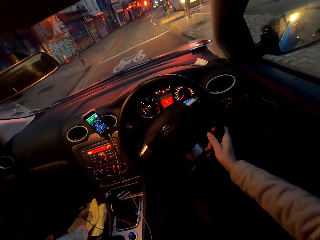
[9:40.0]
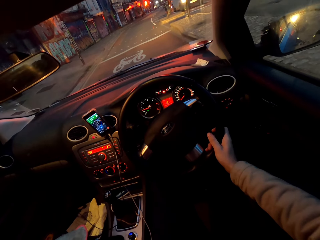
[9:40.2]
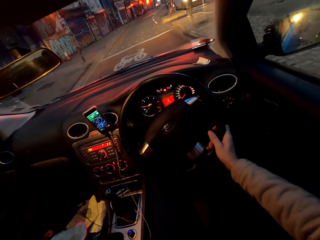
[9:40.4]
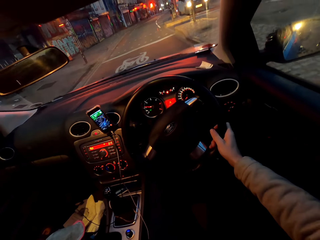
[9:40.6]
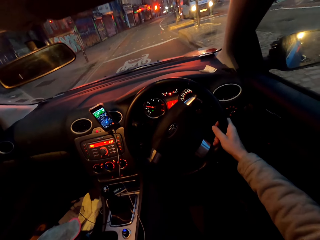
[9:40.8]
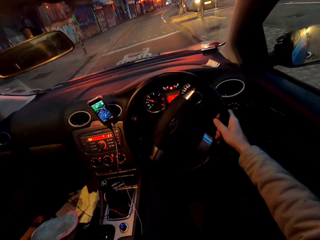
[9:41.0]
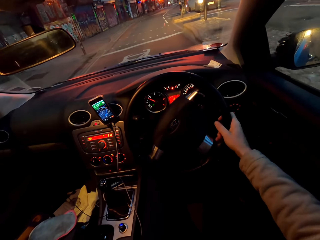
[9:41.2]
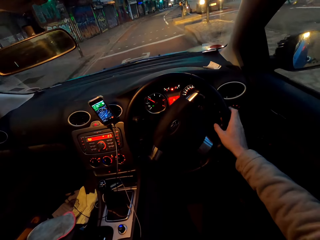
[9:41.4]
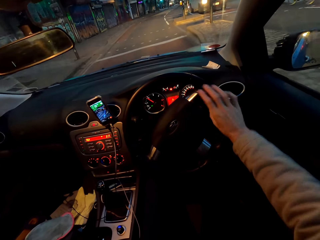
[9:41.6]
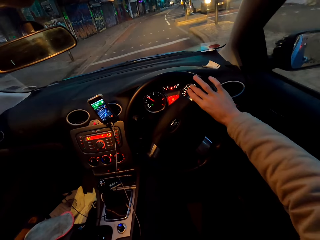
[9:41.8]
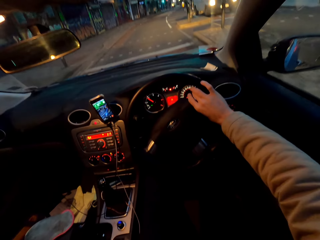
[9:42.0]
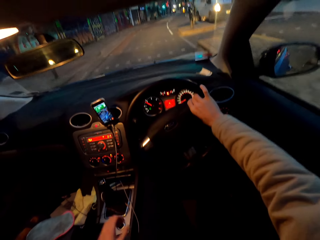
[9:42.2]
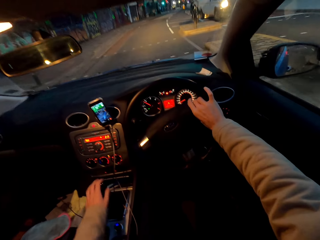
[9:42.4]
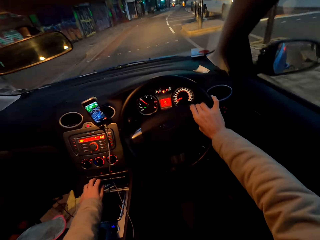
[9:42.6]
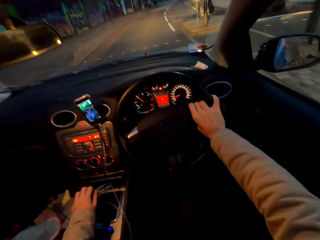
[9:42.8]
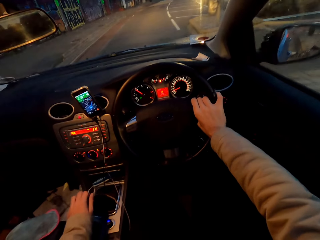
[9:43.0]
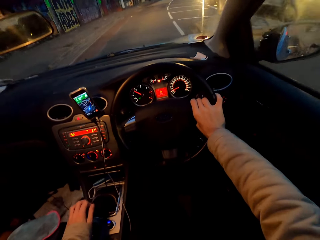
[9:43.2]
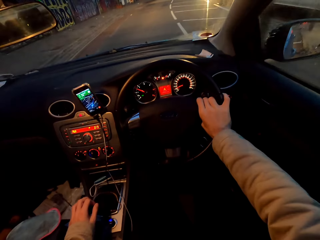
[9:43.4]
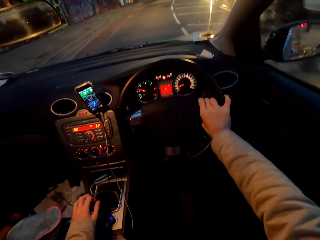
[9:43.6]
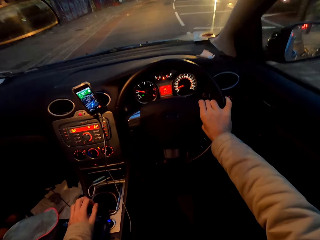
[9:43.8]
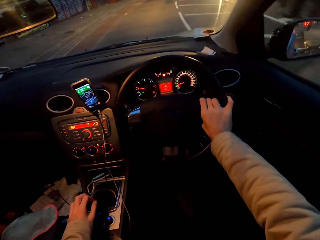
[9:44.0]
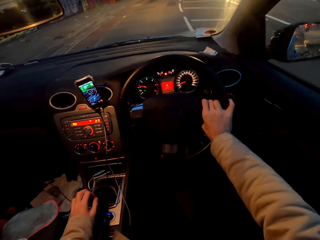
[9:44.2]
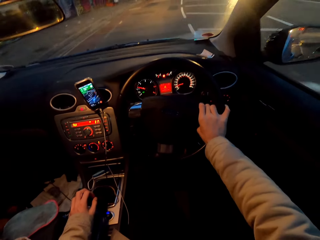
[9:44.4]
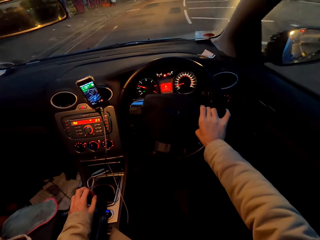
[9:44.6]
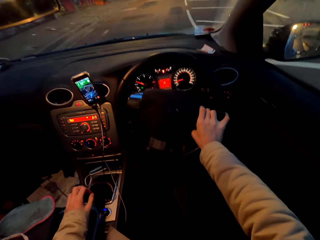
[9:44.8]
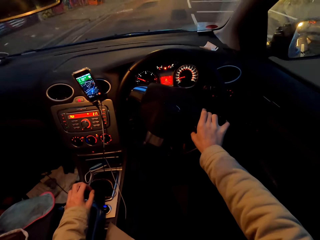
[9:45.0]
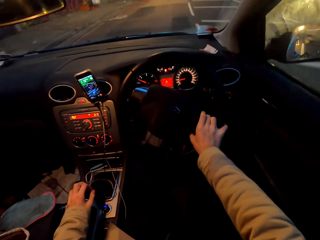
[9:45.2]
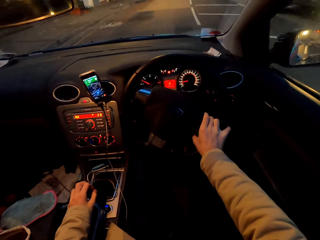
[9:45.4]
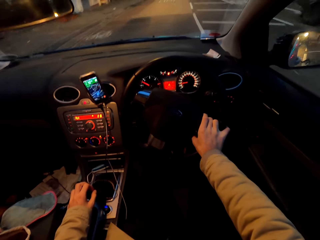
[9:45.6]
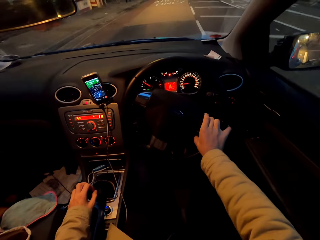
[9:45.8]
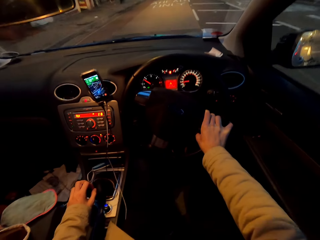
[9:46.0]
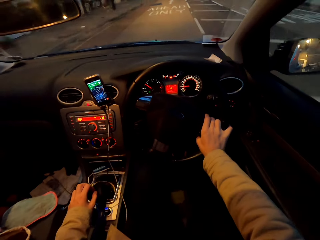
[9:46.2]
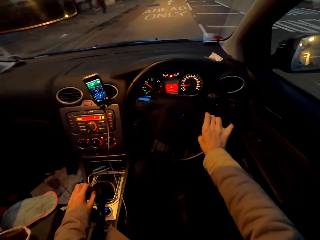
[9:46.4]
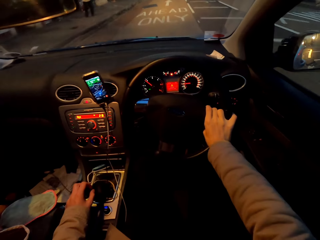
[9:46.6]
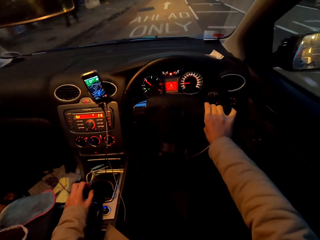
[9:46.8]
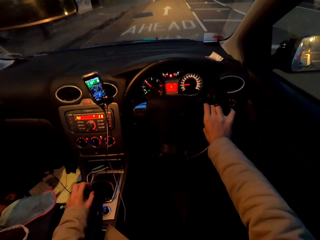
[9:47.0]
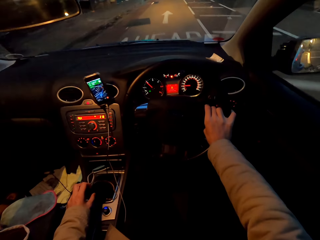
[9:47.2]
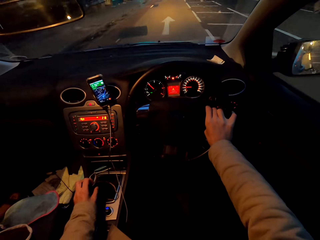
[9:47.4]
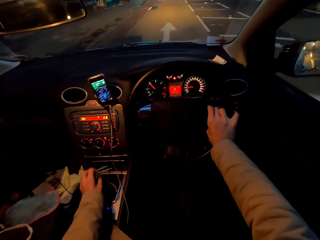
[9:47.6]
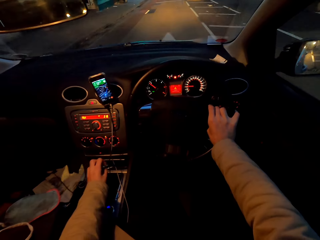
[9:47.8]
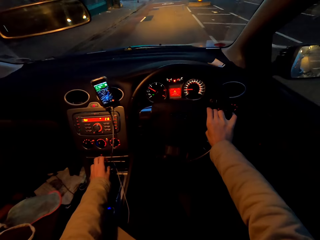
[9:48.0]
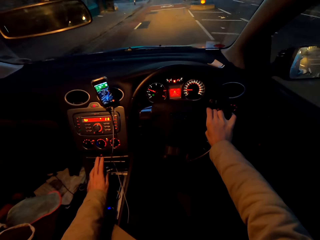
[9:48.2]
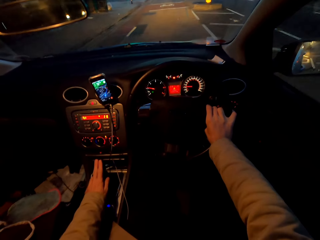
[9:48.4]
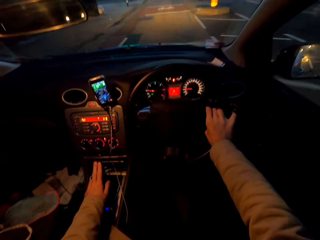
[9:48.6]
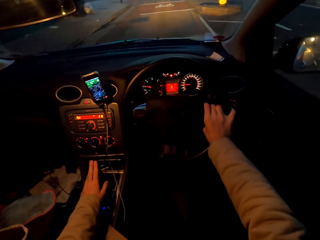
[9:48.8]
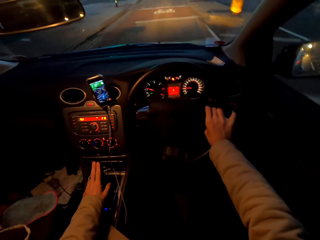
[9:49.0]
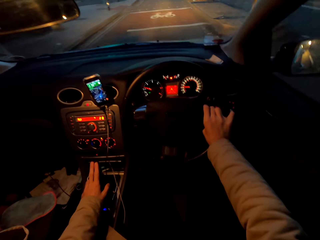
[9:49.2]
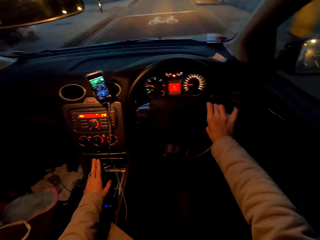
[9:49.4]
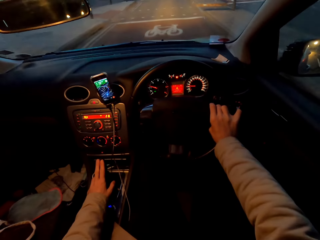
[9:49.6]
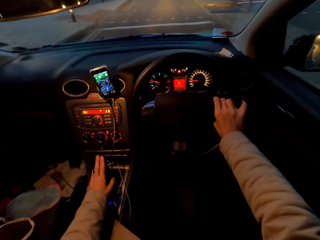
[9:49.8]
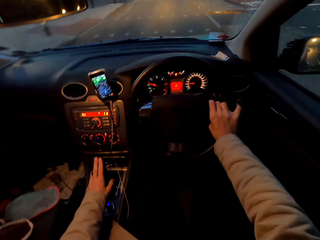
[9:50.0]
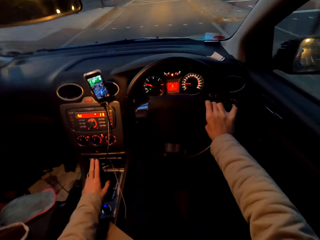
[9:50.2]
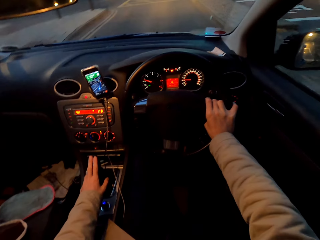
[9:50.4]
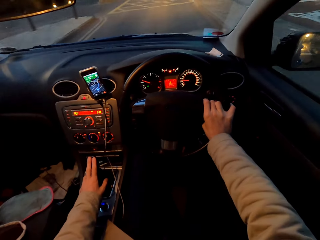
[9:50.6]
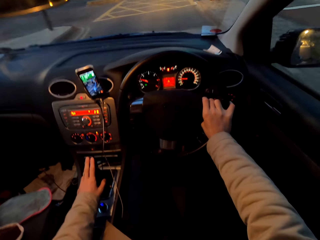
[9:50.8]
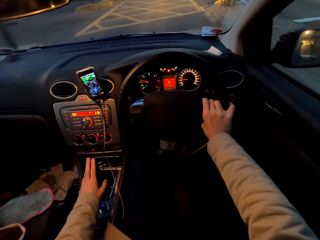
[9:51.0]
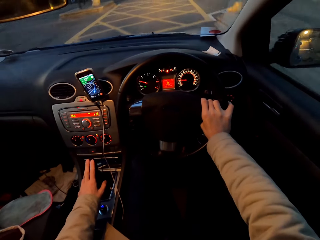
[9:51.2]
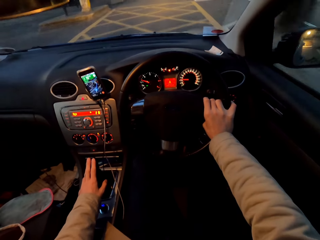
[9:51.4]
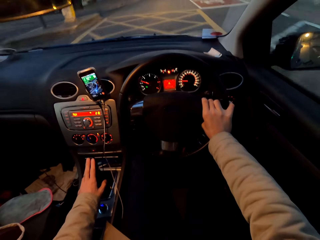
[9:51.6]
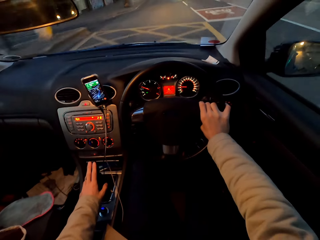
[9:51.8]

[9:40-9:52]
The camera wearer drives the car on the road with his right hand on a steering wheel and one hand on the gear. He holds the gear with the hand. He adjusts the gear in the car with his left hand. He adjusts the gear in the car with his left hand again.

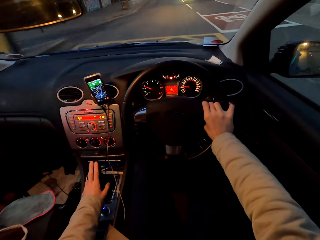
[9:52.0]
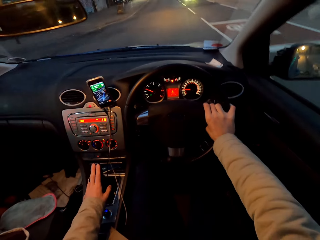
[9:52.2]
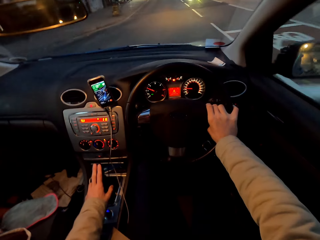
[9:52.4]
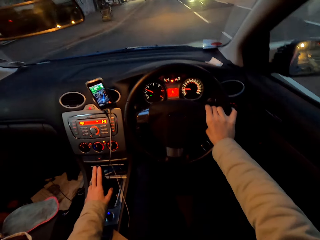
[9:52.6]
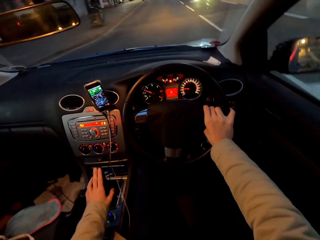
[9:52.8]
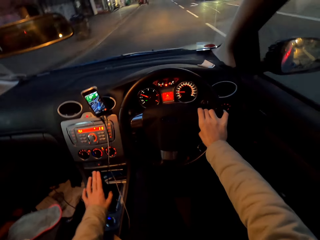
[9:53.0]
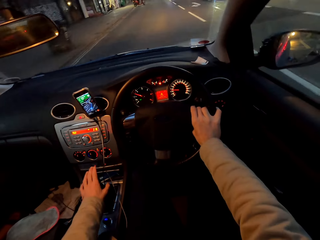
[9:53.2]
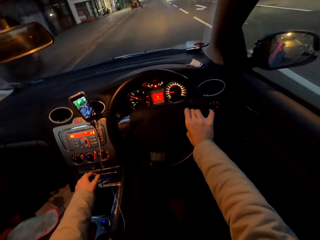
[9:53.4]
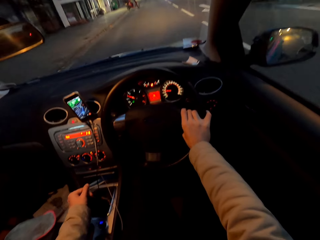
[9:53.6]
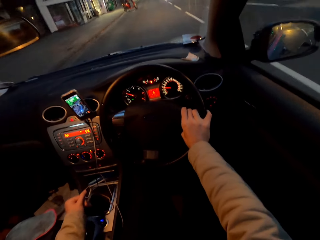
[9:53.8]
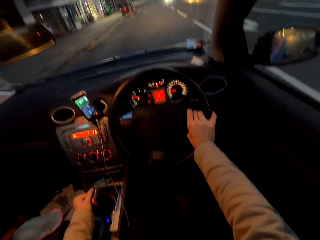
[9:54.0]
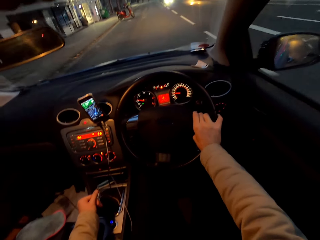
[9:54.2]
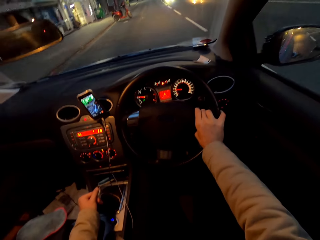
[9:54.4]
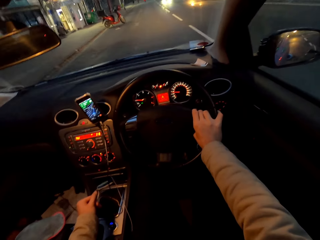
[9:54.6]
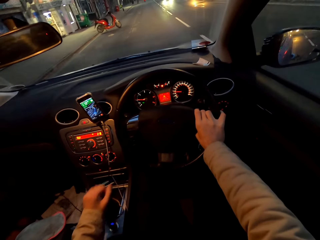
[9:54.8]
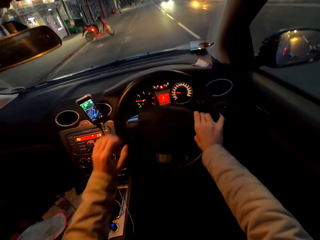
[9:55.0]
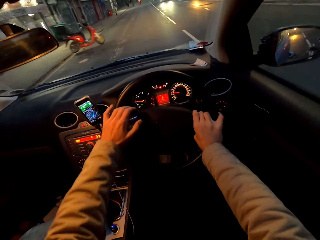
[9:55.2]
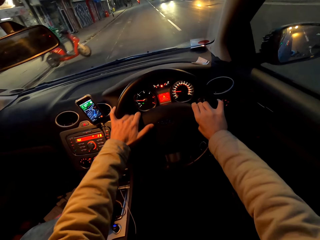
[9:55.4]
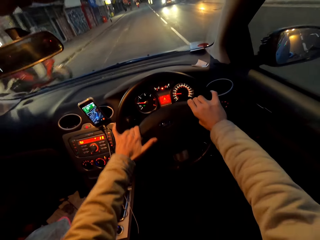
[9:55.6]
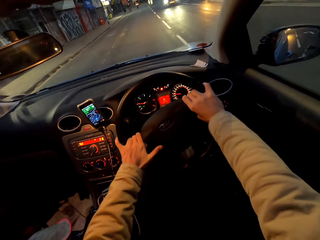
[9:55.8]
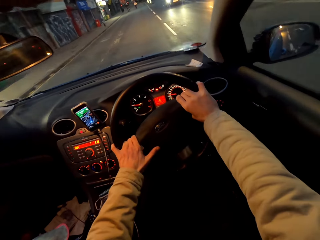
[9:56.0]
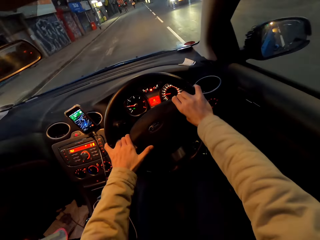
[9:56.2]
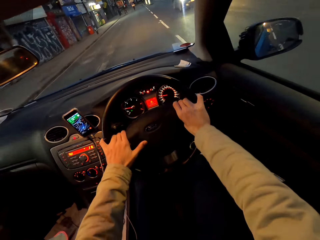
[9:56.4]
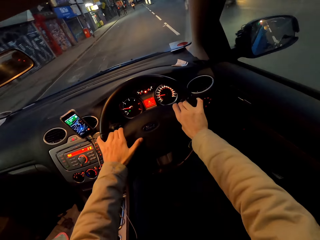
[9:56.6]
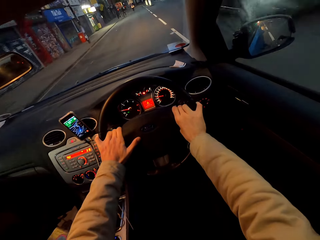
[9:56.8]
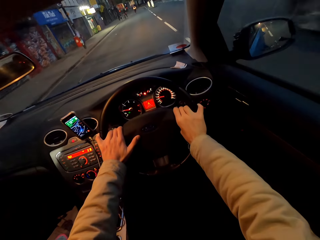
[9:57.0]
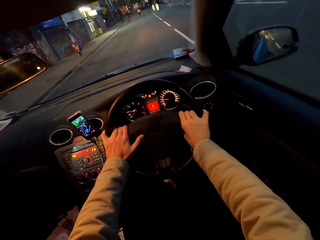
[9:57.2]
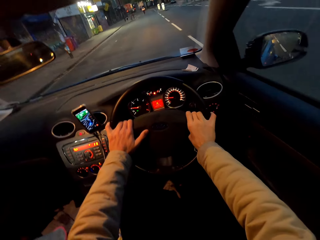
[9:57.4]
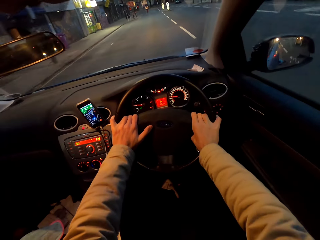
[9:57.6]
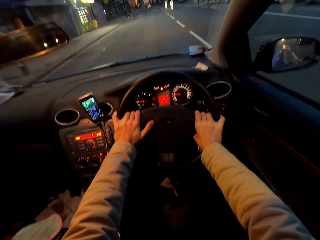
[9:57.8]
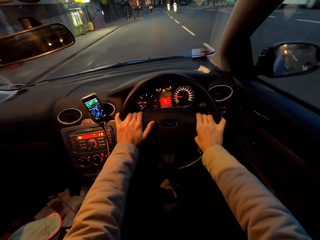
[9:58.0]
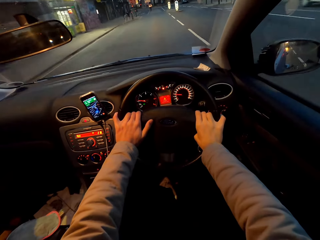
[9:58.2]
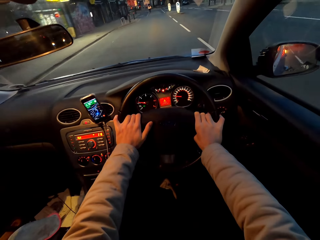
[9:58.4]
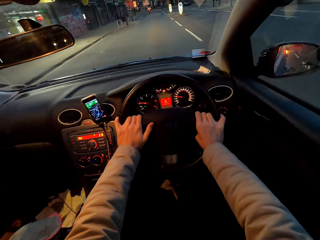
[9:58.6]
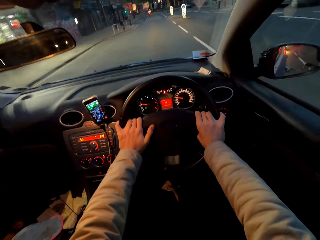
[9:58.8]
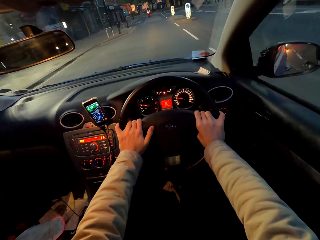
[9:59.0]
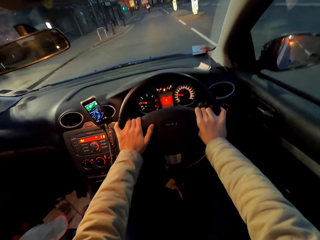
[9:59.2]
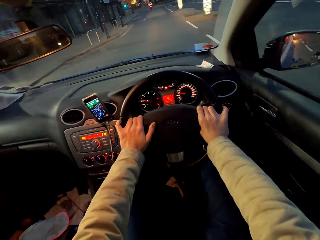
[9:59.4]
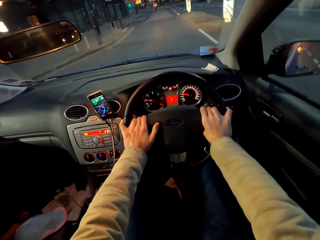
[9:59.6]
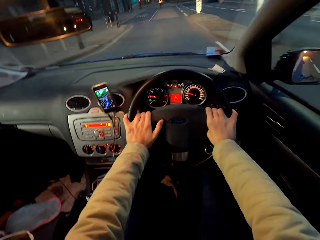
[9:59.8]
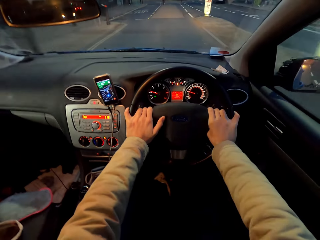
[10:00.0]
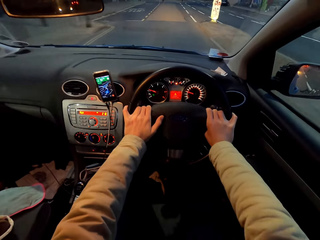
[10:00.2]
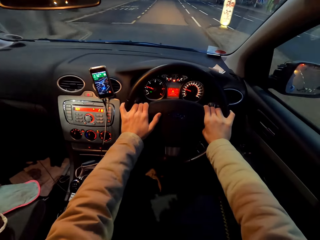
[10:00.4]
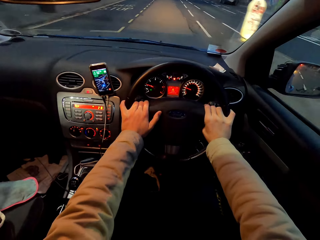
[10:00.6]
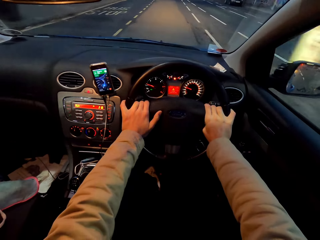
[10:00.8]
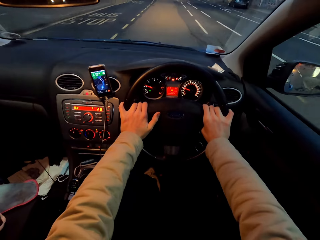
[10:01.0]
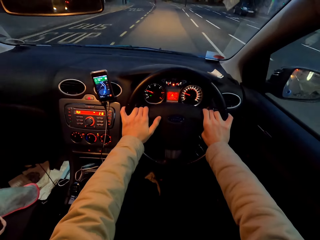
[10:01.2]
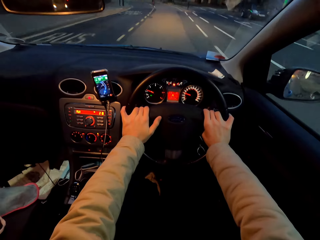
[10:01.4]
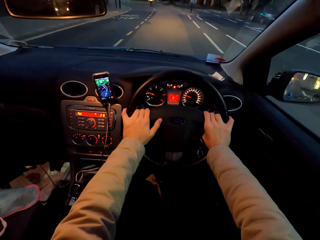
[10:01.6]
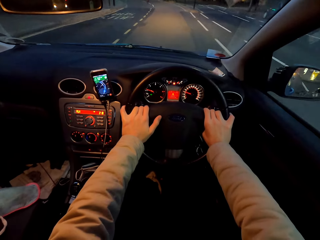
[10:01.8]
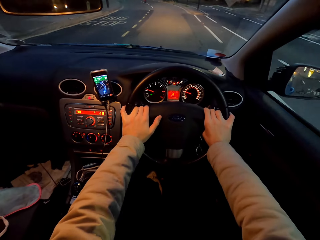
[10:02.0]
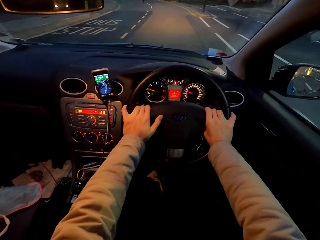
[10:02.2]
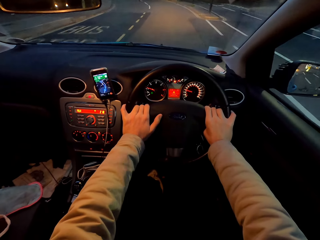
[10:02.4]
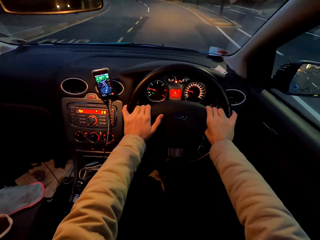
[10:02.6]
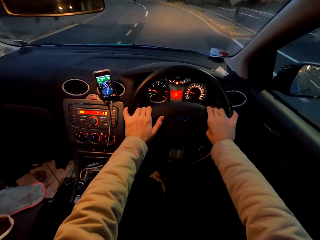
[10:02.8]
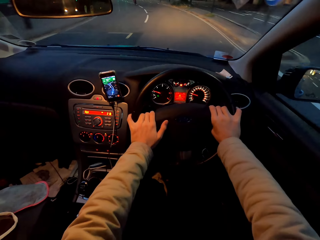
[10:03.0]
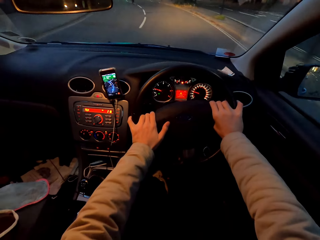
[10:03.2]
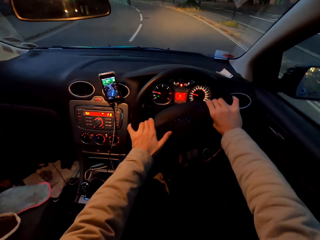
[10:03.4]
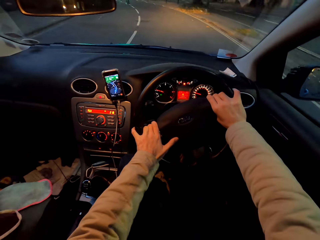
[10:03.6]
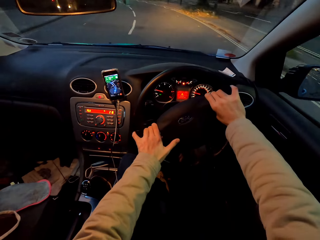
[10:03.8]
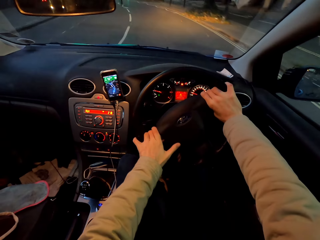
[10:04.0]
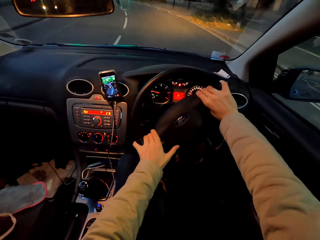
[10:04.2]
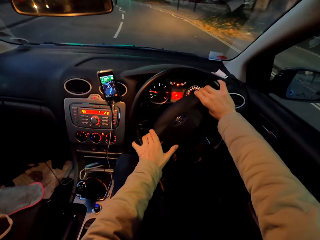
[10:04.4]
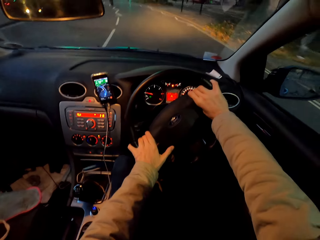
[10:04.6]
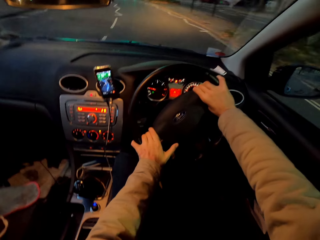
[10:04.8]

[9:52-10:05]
The camera wearer adjusts the gear in the car with his left hand. He drives the car on the road with both hands on the steering wheel.
